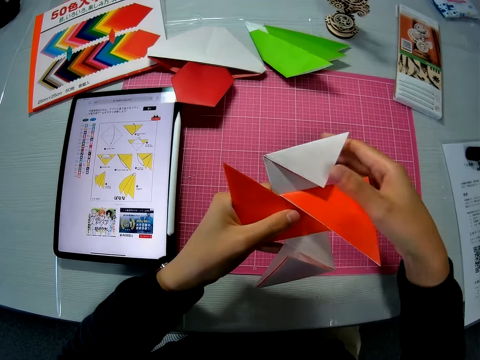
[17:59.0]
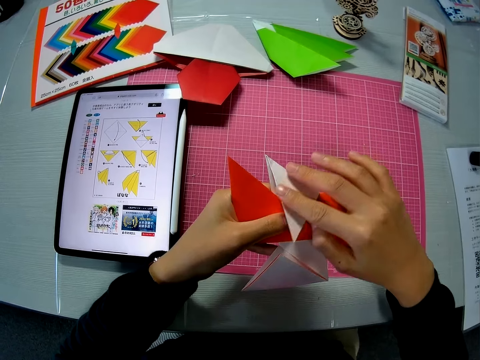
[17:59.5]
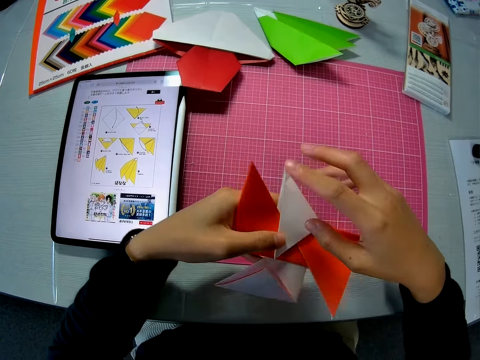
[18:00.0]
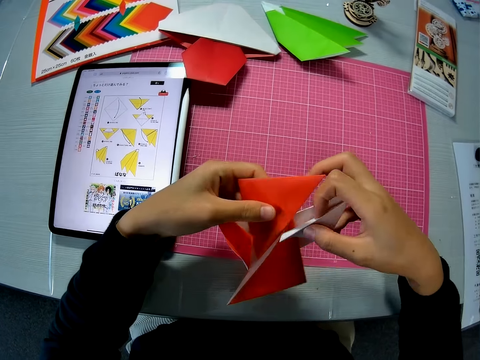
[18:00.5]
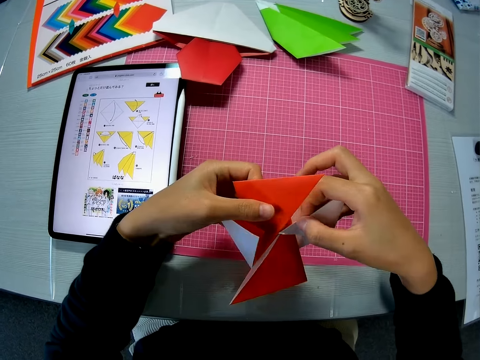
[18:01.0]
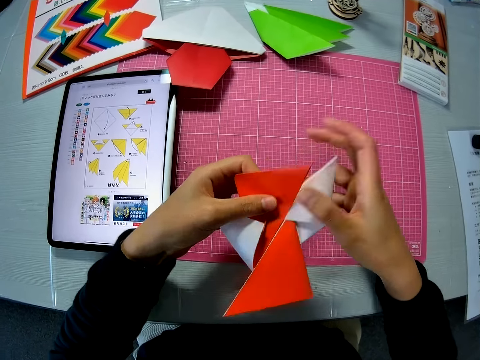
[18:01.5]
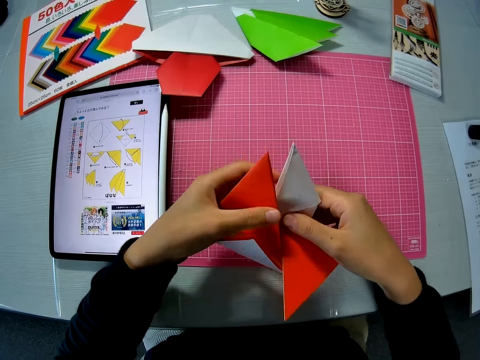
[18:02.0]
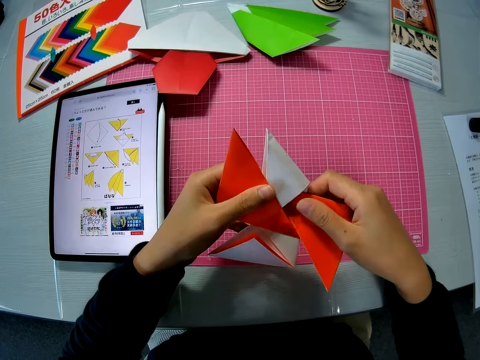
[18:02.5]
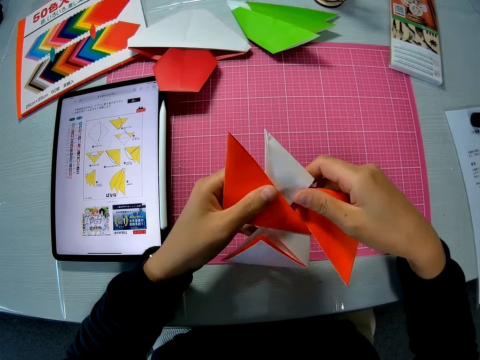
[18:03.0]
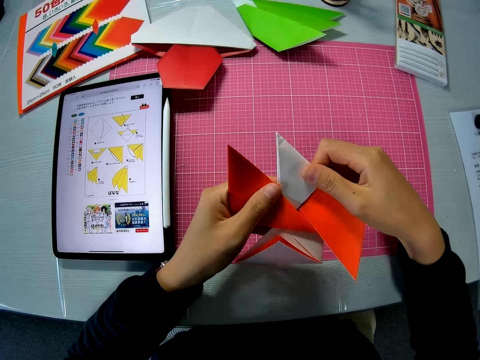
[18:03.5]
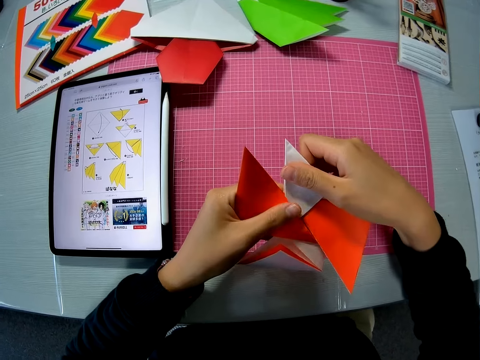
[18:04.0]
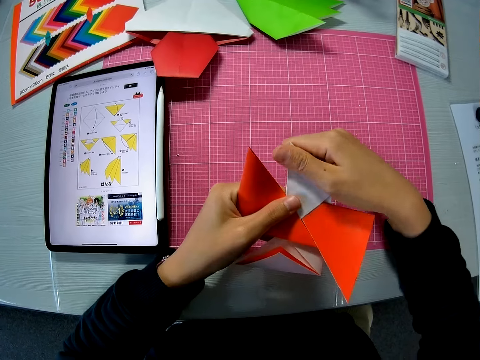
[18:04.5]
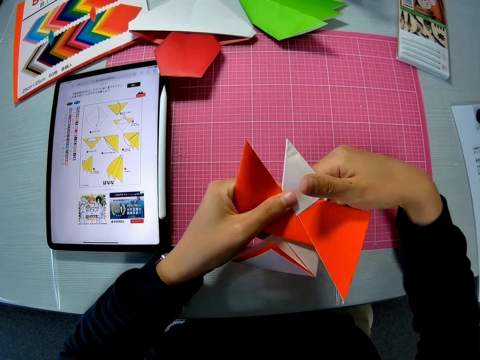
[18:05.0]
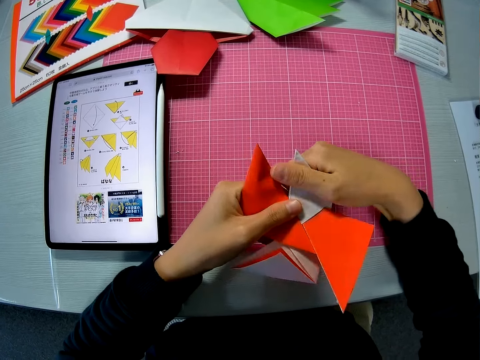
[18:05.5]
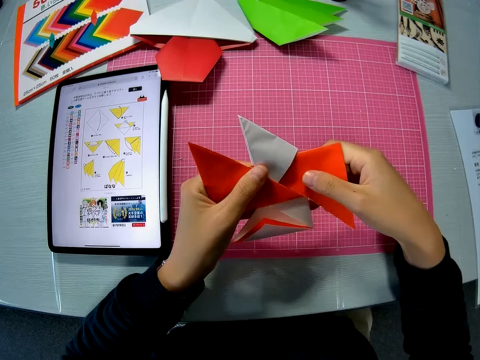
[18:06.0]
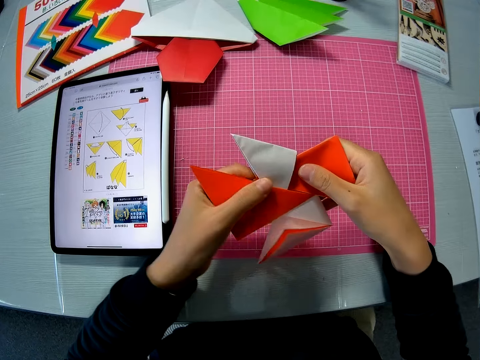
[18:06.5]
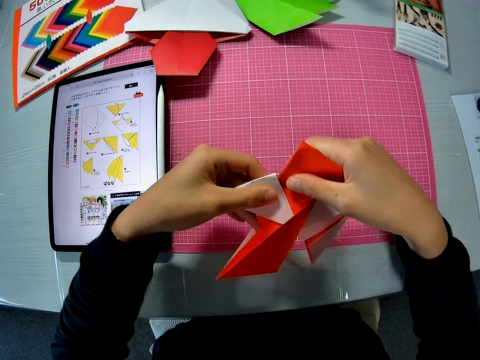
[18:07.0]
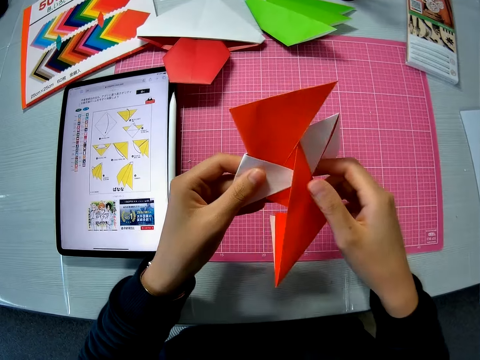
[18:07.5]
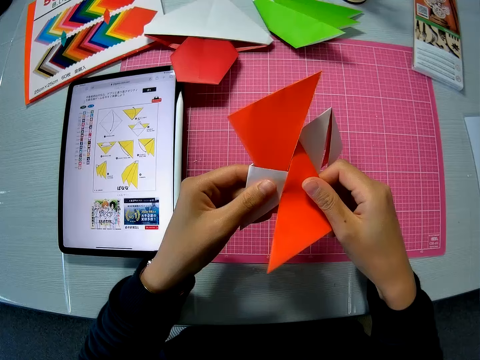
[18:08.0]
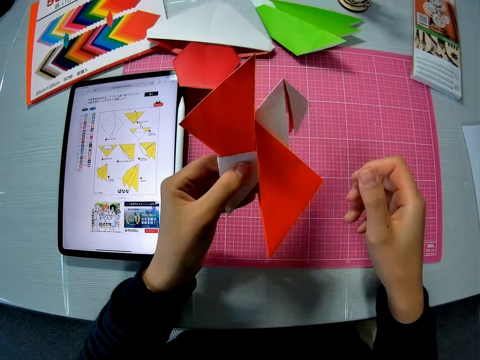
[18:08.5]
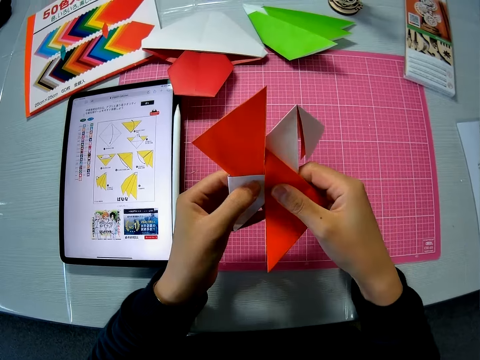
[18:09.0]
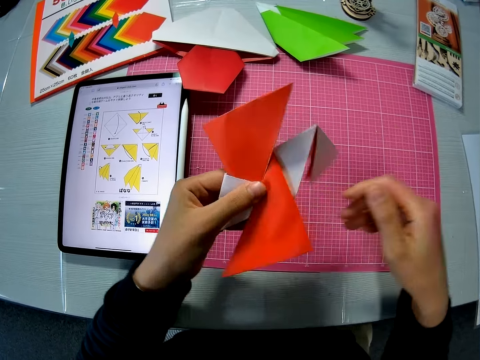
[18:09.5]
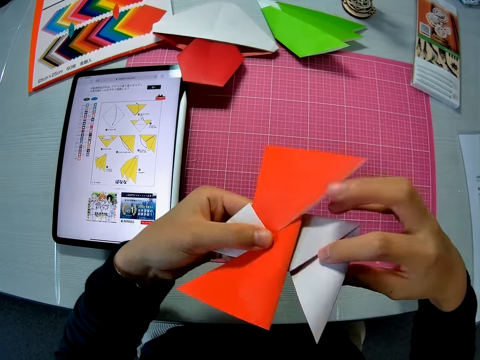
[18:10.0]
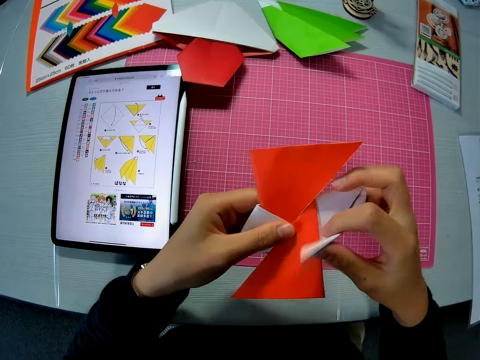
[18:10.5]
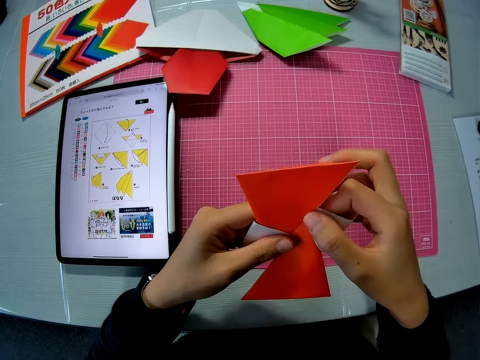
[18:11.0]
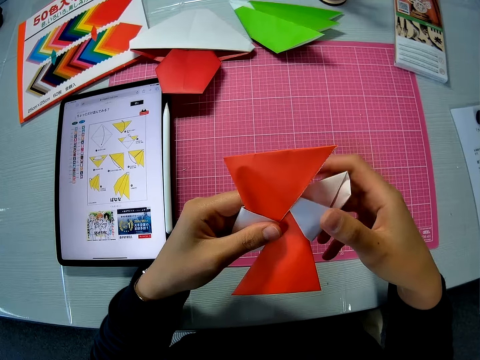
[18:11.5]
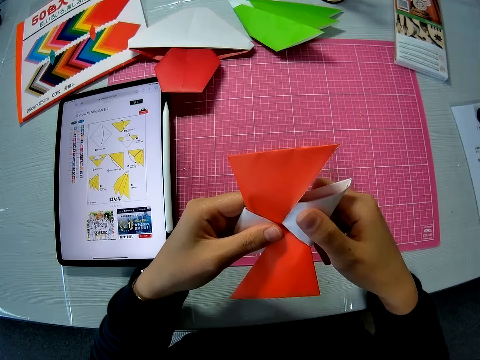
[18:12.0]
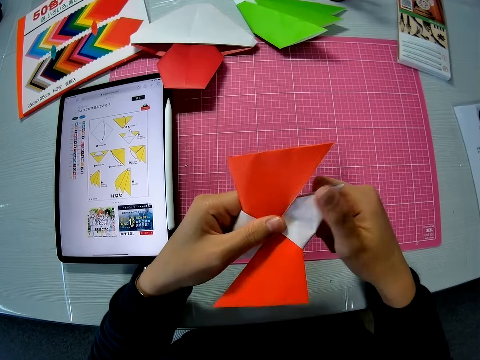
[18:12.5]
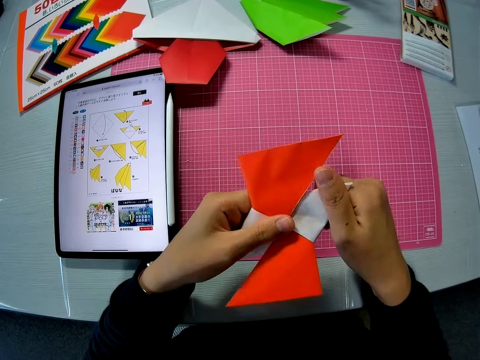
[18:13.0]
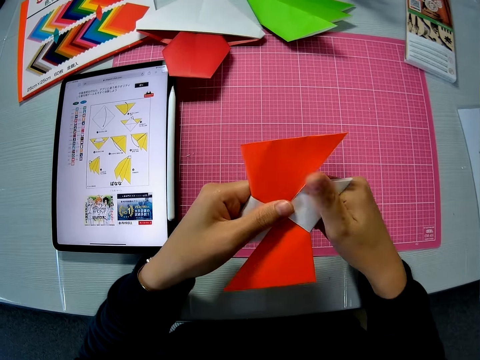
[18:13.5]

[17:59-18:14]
The camera wearer folds the paper. They turn the paper. They fold the paper.

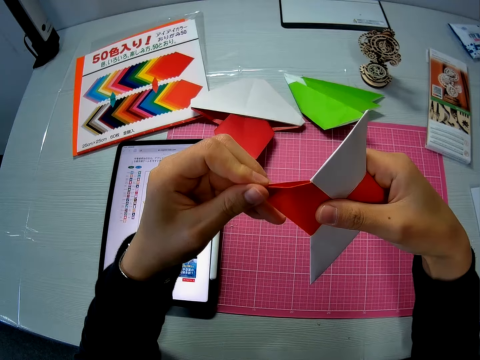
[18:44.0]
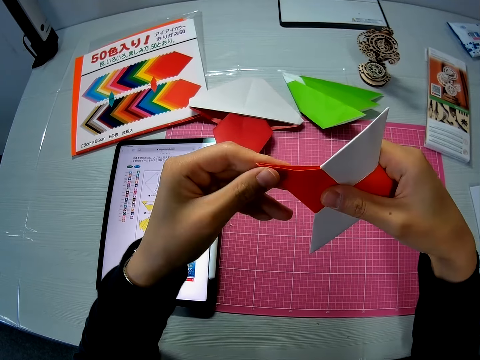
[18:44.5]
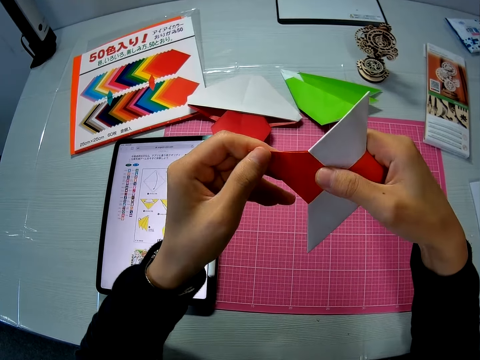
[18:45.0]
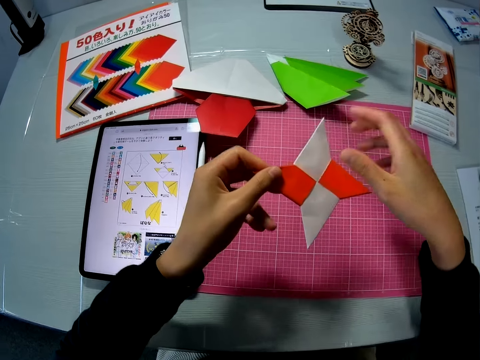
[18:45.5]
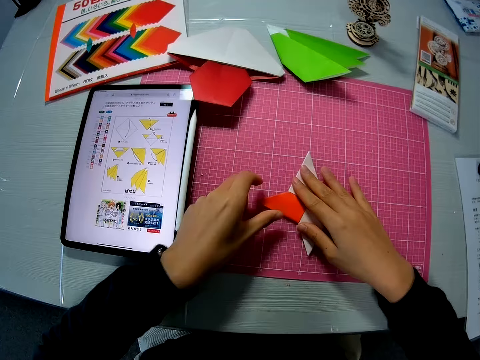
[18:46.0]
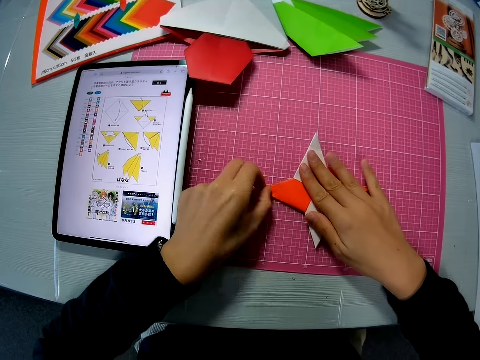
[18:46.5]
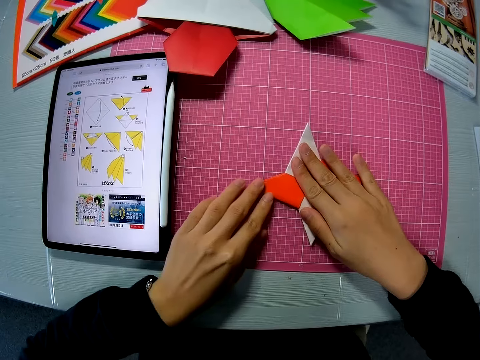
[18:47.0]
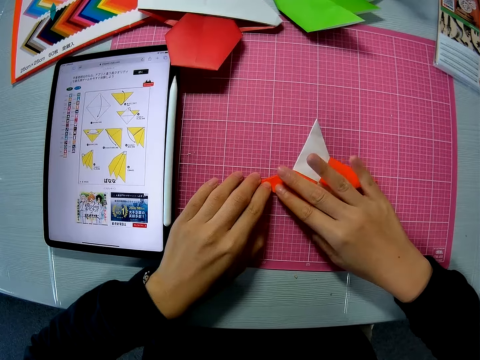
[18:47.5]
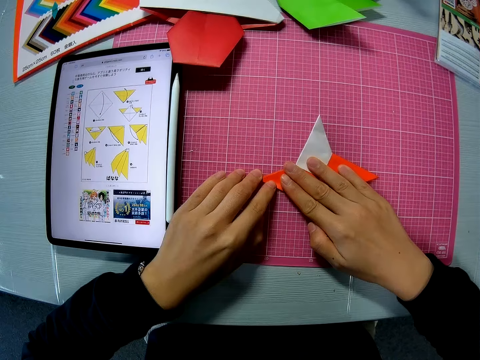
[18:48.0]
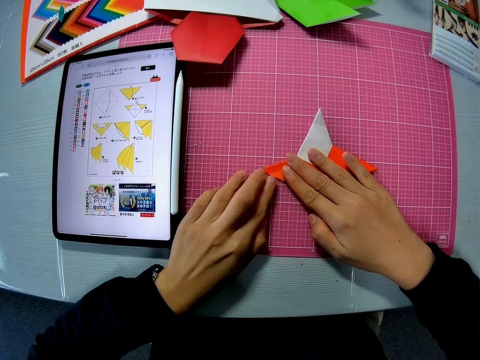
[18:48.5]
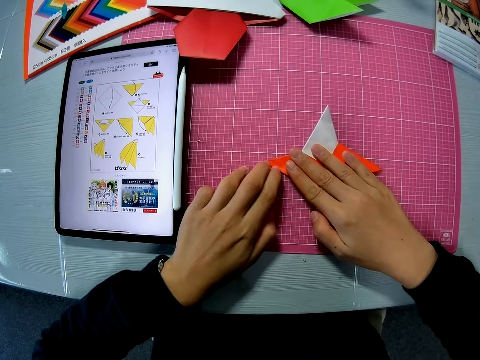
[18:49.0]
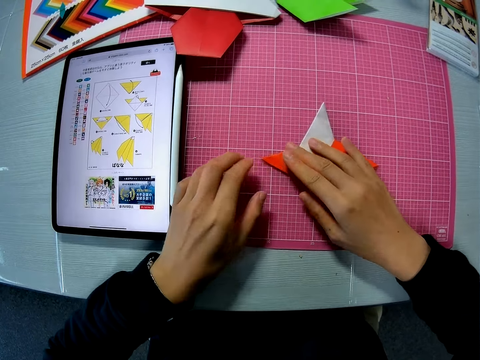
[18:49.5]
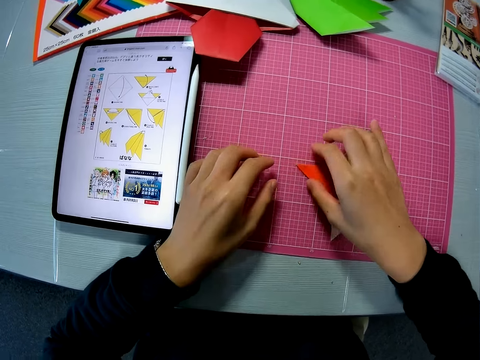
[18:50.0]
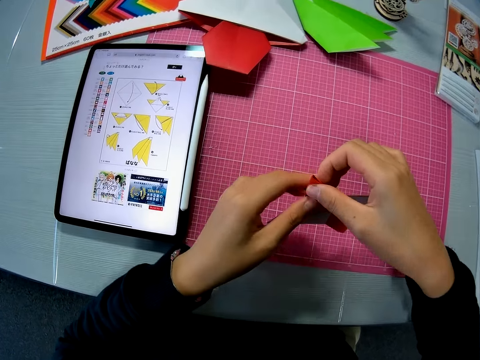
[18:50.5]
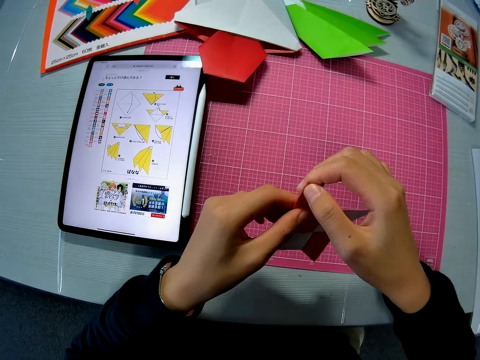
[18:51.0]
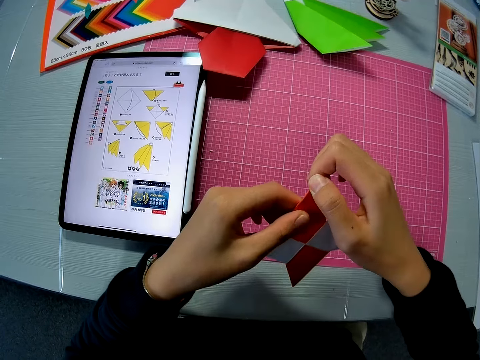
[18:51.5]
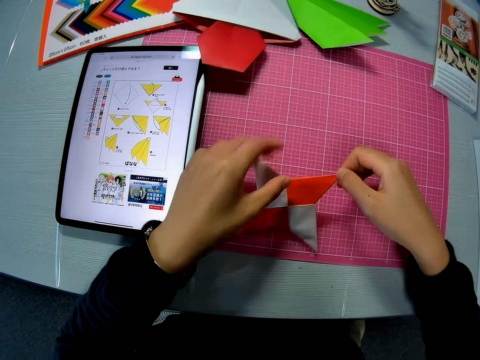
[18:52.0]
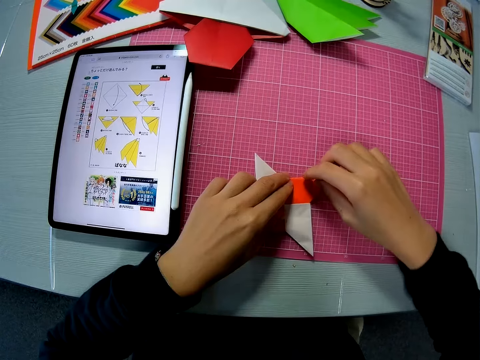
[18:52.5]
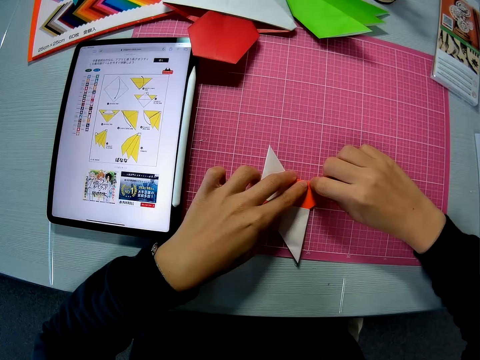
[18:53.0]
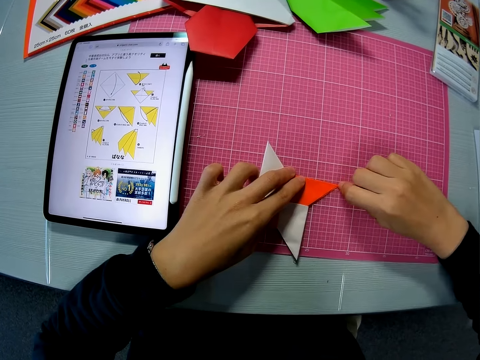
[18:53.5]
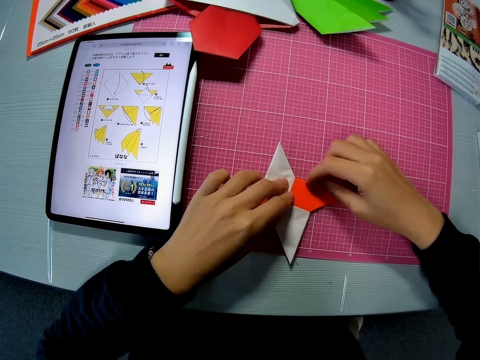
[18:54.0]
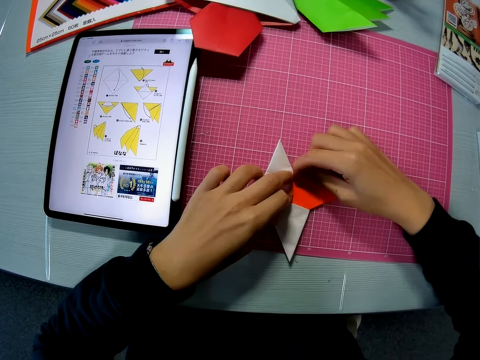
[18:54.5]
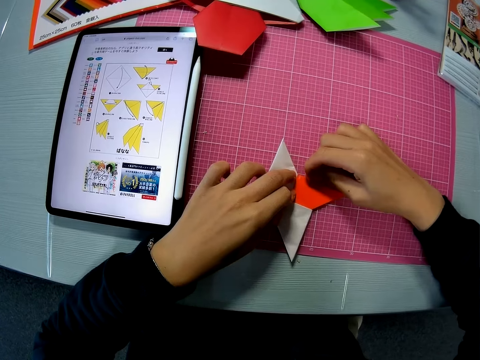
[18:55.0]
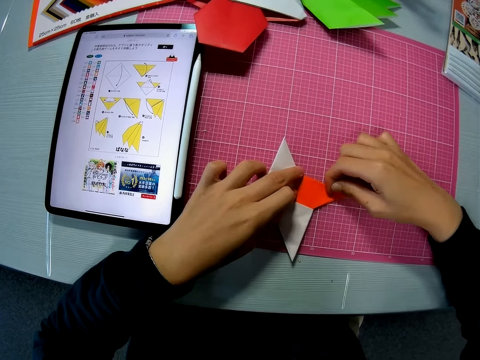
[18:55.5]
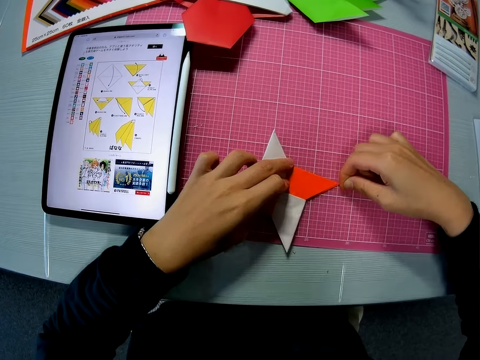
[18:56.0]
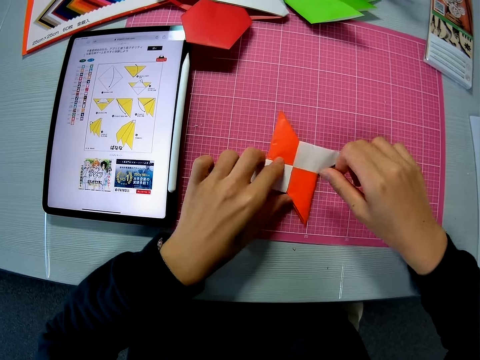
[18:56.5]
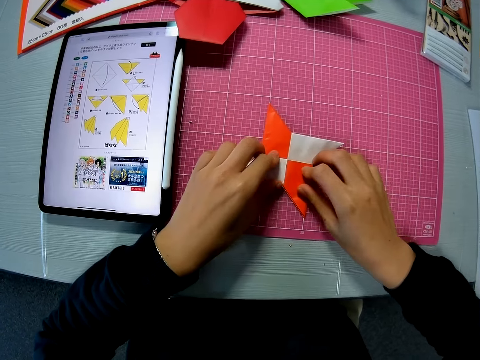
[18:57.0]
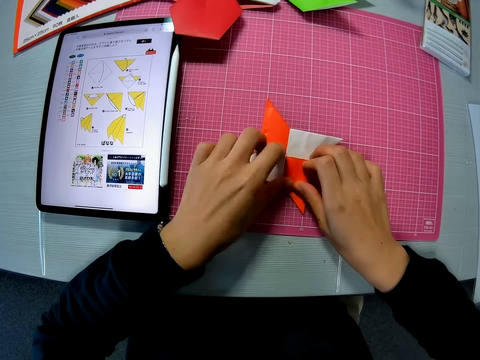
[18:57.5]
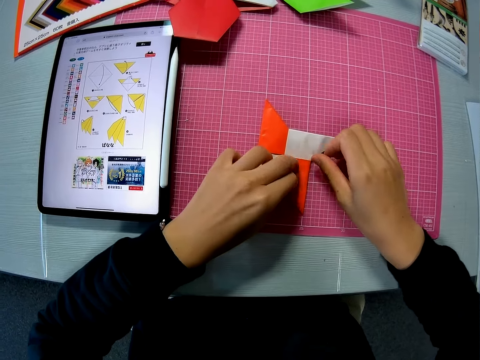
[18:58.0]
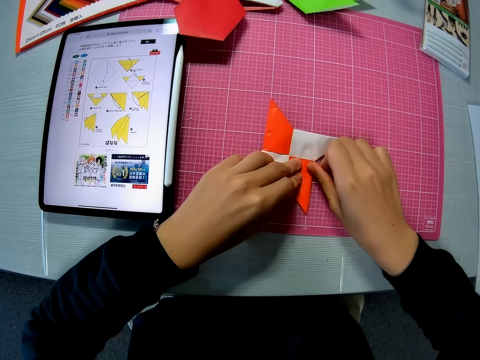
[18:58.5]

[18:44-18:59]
The camera wearer puts a paper star or orange colored paper on a mat. She holds the paper star with both hands. She adjusts the orange colored paper on the table. She lifts the paper star off the mat. She presses the paper star. She adjusts the orange colored paper in her hands. She adjusts the orange colored paper on the table.
